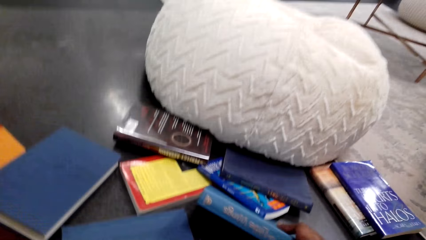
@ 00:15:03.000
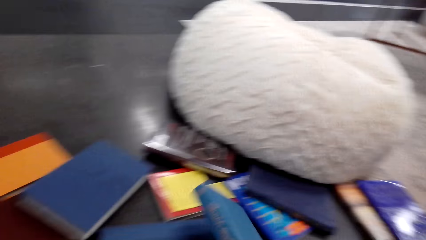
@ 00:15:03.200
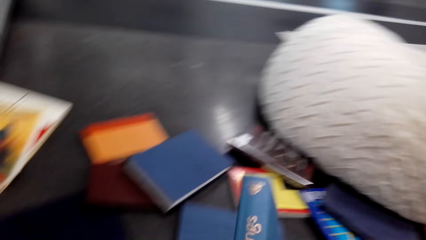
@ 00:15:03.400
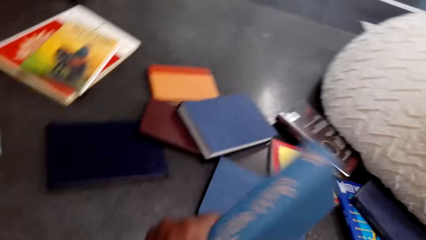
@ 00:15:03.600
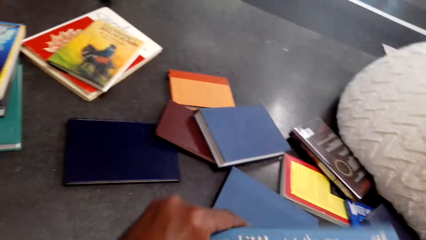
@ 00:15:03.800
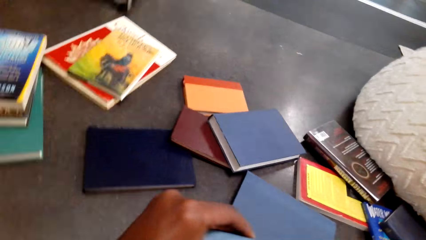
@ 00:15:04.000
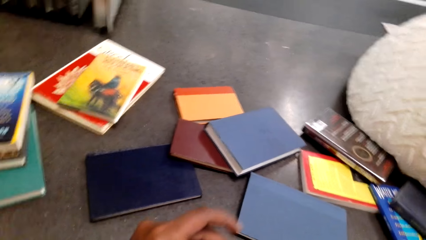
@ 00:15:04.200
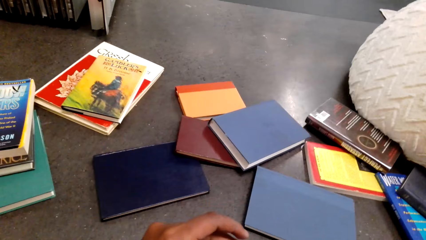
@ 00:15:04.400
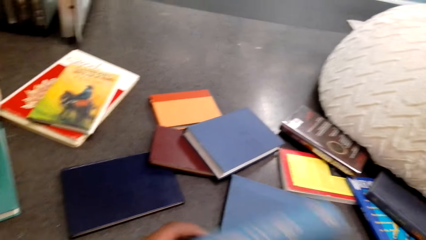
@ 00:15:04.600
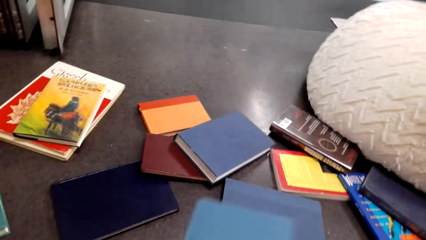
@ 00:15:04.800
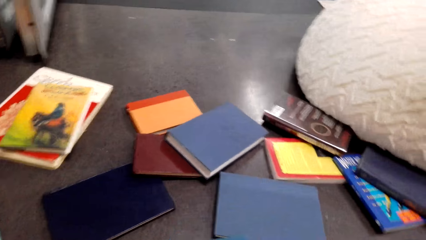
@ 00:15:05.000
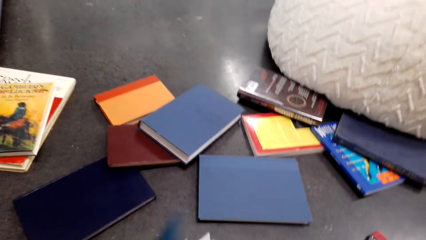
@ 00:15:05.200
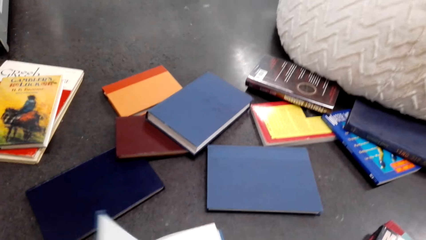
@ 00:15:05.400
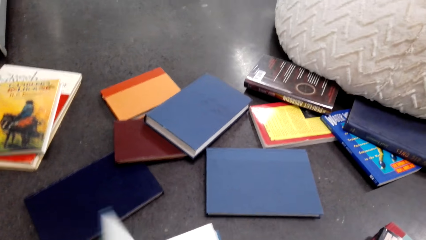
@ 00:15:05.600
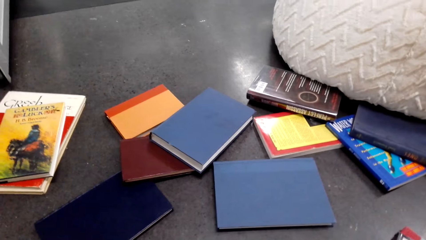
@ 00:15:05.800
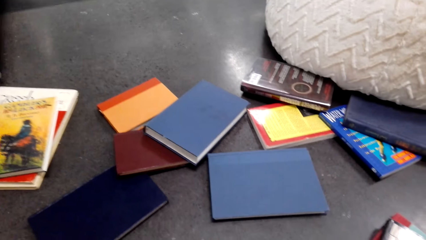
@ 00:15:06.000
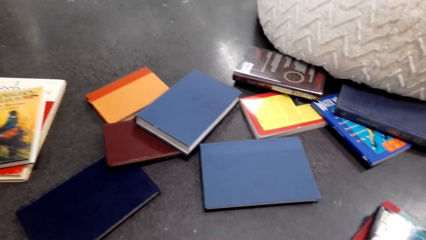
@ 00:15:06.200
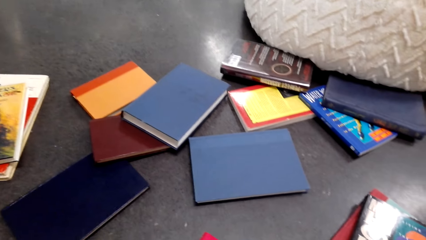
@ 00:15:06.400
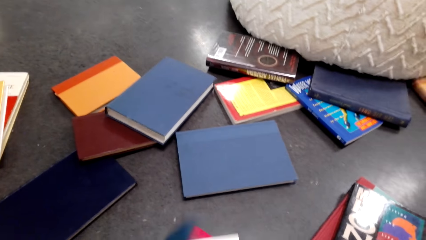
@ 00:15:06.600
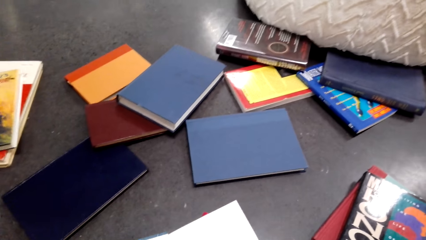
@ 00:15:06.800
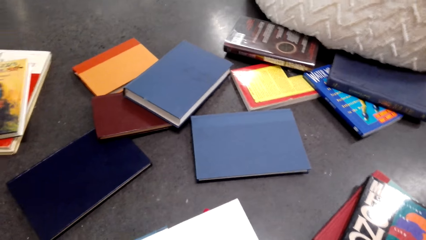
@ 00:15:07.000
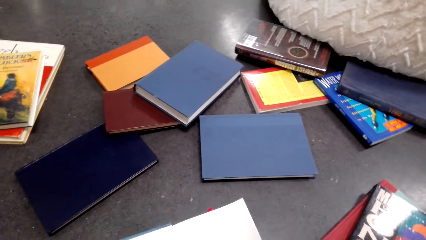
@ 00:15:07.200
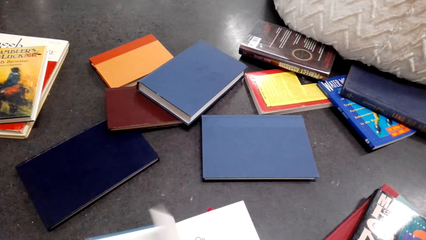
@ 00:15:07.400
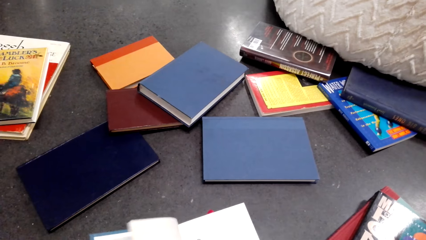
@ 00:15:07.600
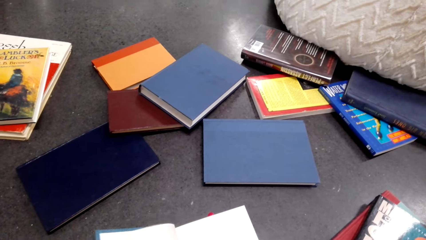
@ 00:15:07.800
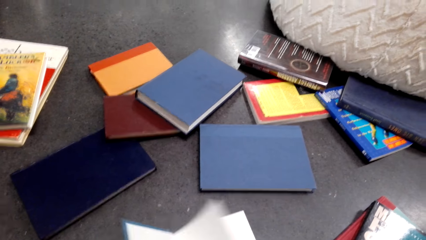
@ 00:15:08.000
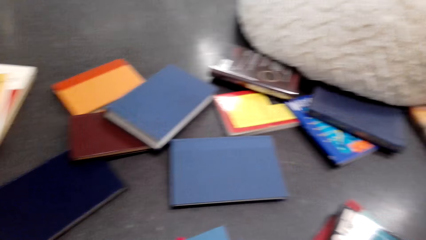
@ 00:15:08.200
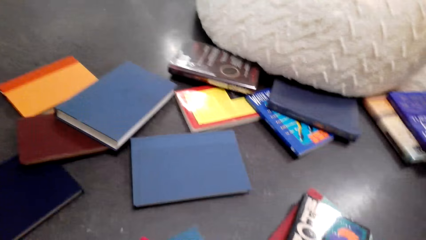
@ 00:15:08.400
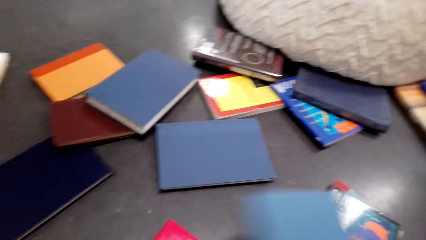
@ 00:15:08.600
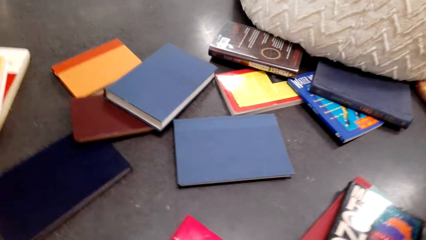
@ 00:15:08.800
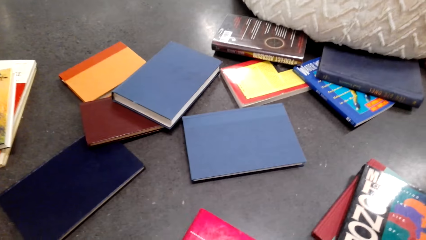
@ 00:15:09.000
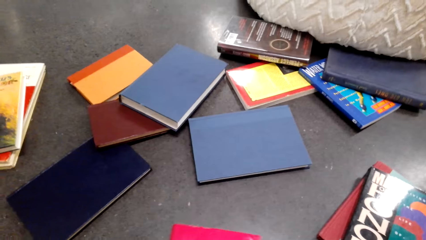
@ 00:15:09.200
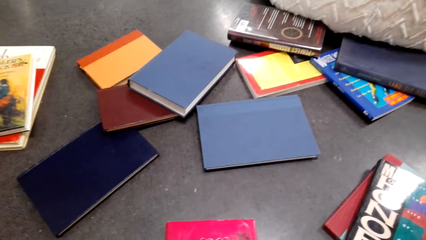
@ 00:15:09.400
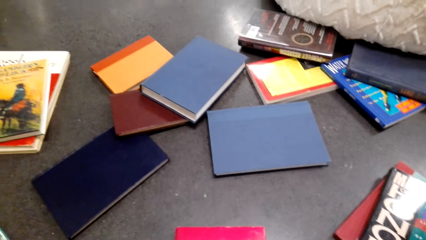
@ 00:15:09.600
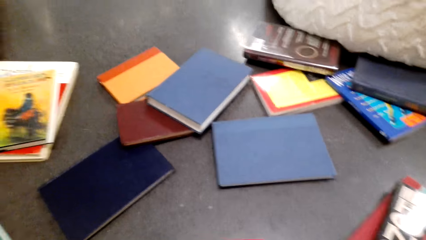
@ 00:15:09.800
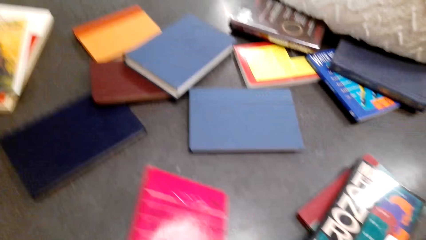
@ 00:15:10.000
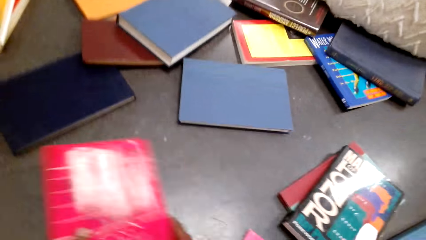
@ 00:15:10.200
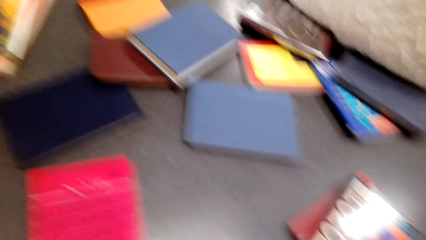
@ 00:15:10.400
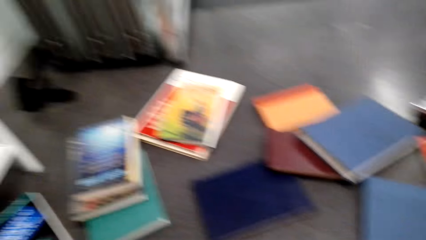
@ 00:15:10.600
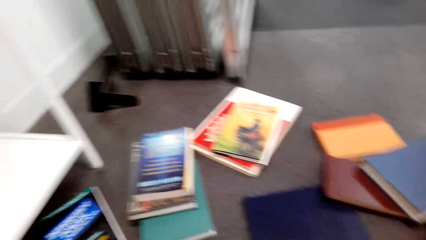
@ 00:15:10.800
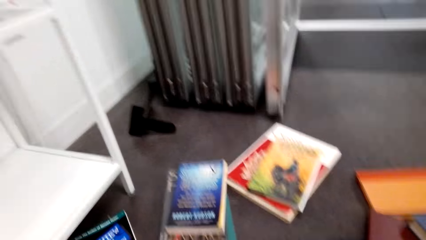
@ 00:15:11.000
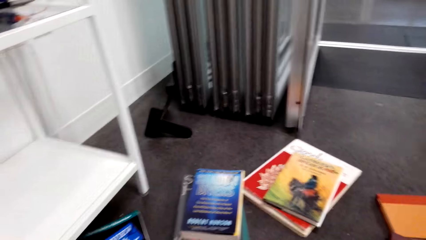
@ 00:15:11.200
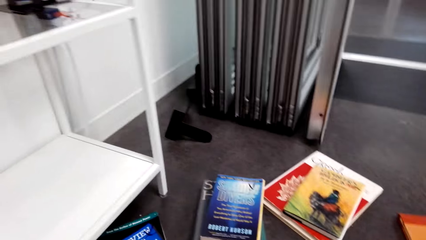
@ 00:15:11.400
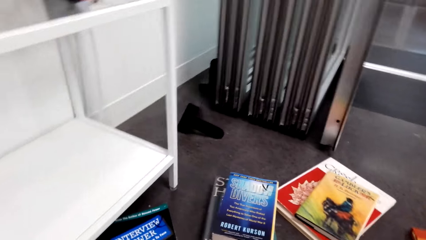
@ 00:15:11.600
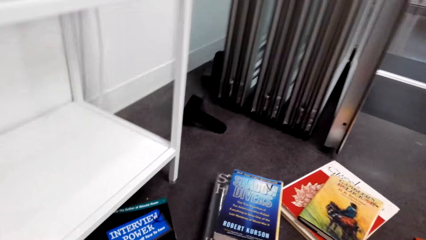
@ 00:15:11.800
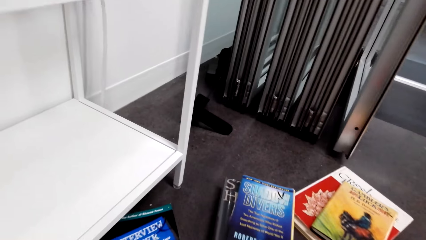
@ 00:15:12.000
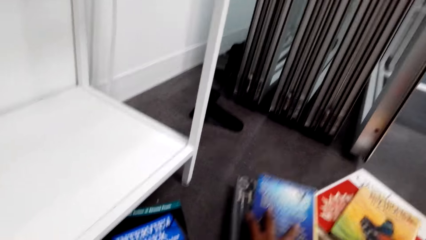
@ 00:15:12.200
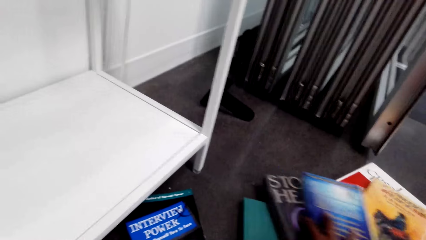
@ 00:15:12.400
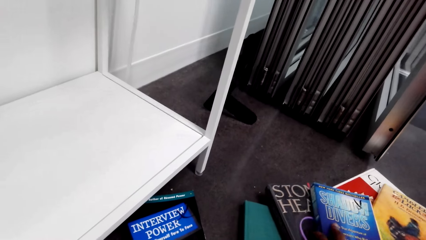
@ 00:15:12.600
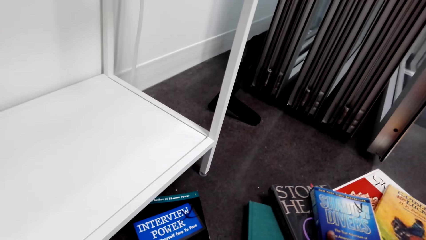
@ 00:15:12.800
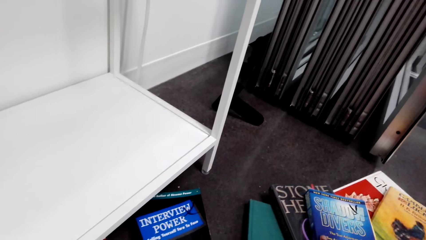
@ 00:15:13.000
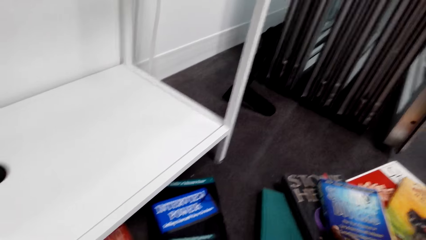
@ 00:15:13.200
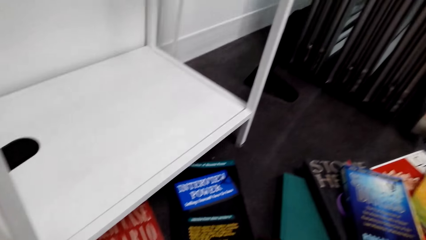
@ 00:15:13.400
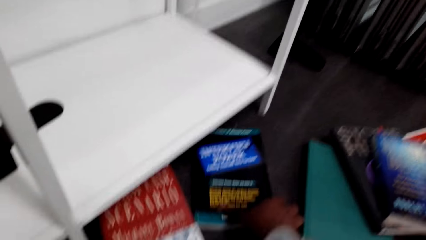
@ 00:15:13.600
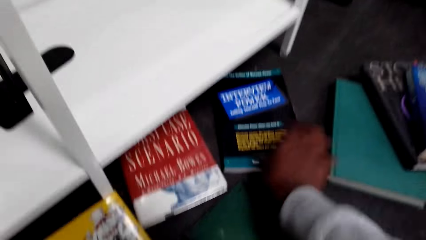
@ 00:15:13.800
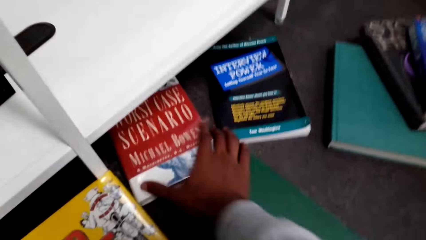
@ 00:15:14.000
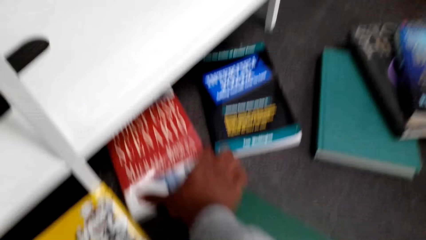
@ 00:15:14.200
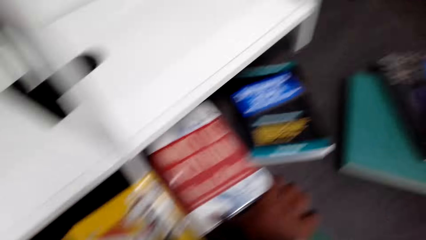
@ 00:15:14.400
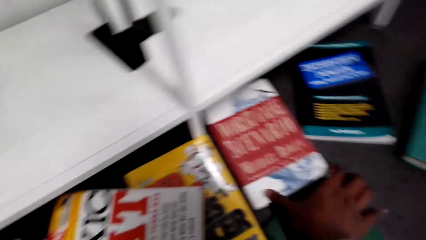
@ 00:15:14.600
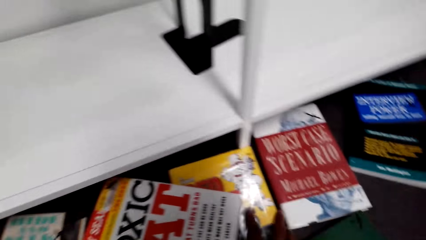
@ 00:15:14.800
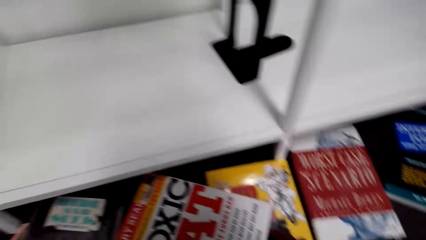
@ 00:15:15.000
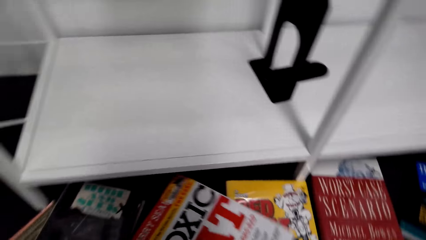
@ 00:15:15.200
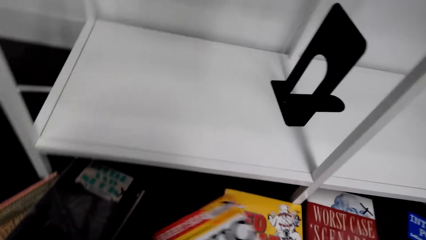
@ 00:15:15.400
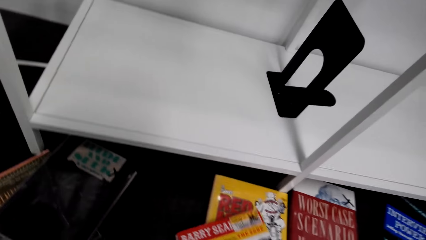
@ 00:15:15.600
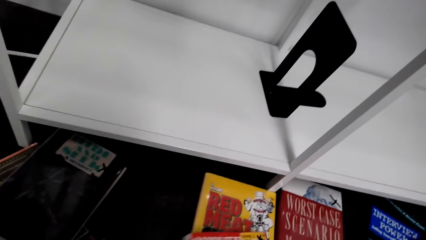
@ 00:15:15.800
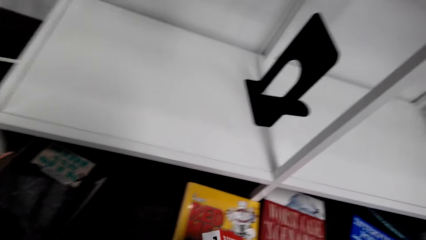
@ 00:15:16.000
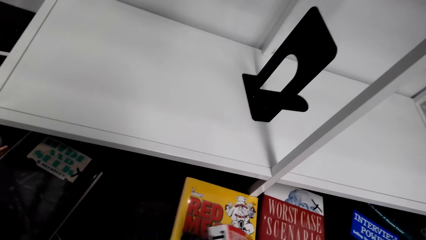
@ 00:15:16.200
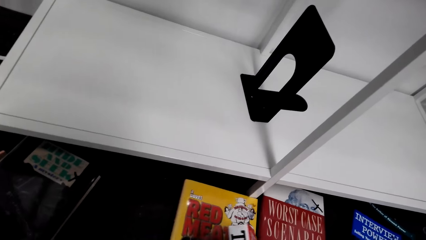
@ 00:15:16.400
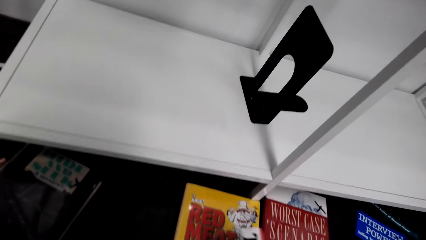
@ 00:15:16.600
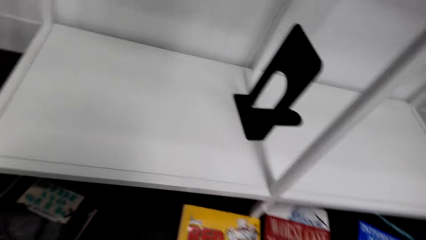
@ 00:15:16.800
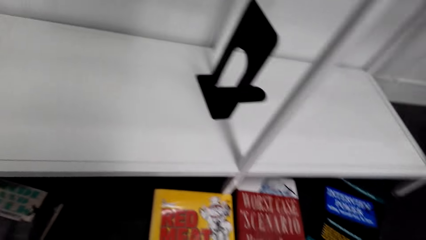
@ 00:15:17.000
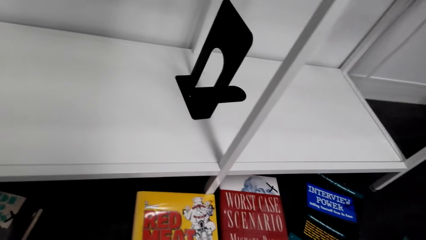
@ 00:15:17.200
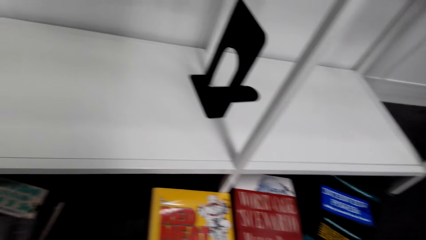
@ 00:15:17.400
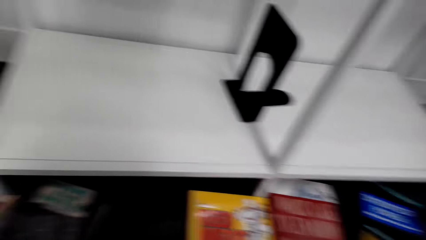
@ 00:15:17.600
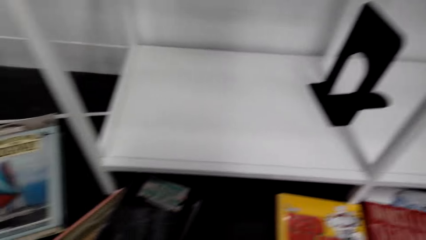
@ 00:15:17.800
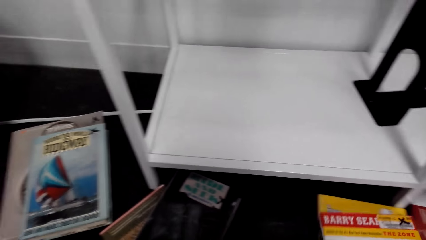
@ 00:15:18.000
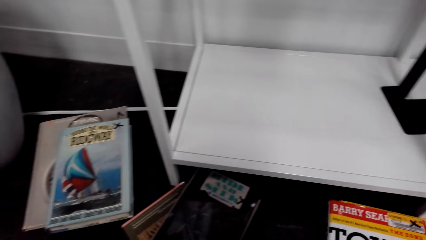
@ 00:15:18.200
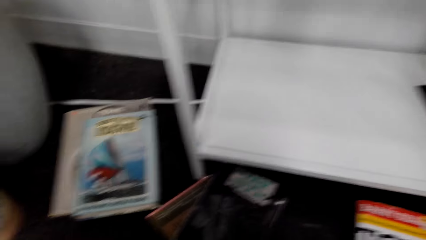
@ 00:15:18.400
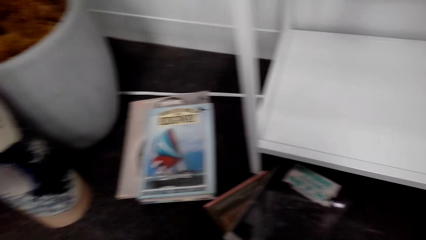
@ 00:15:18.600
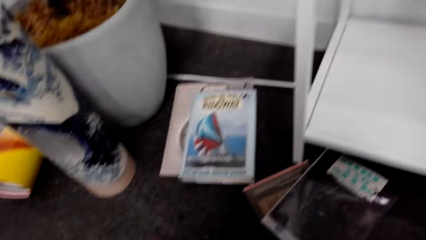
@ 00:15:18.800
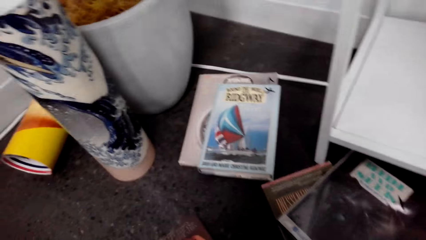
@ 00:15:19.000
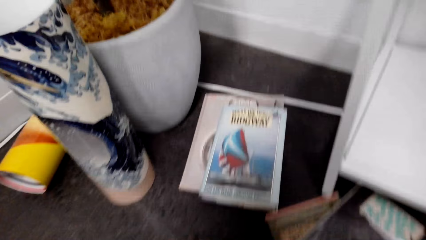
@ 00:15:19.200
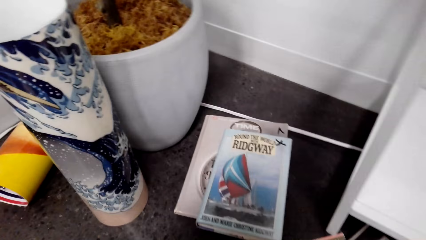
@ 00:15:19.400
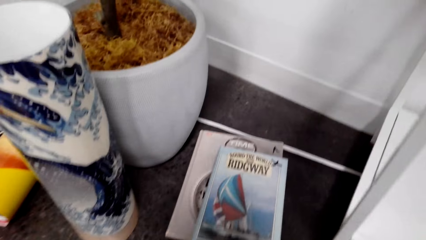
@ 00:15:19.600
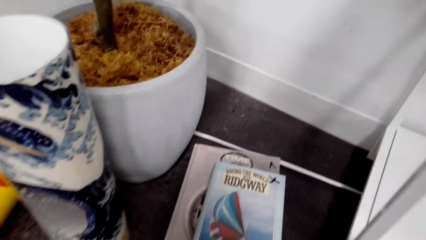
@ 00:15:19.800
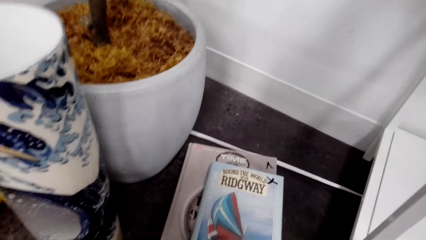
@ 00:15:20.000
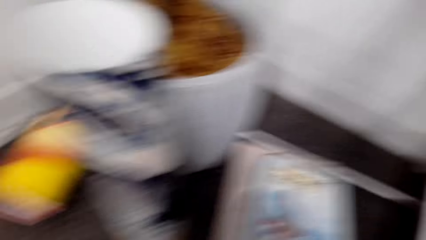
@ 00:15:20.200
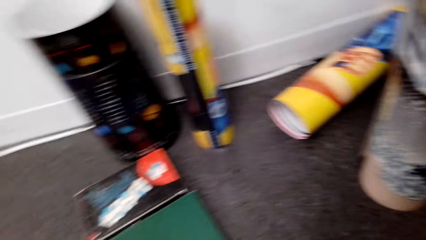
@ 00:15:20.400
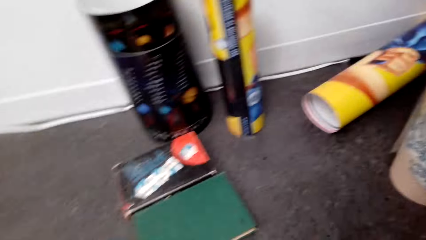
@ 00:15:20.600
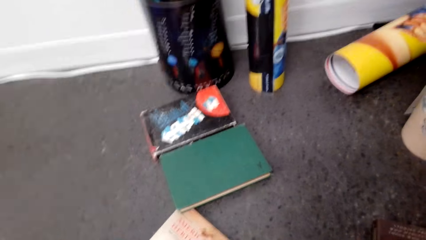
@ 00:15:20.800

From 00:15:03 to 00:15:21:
The camera wearer picks a book from the floor. They peruse through the book. They pick a book from the floor. They push the books on the floor. They look for a book on the floor. They whisper.
